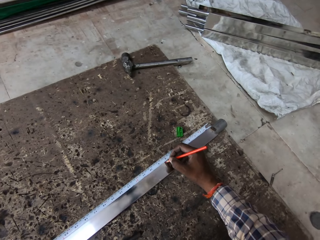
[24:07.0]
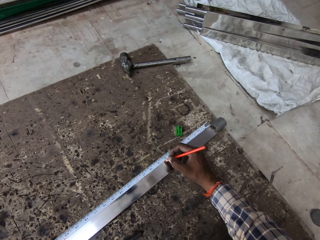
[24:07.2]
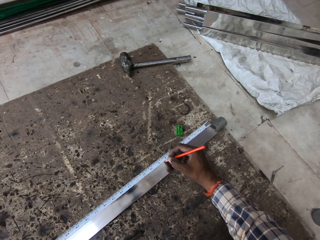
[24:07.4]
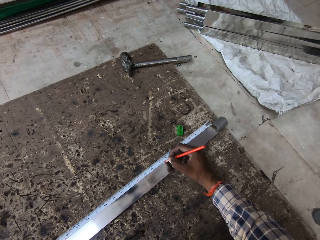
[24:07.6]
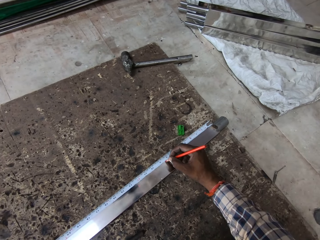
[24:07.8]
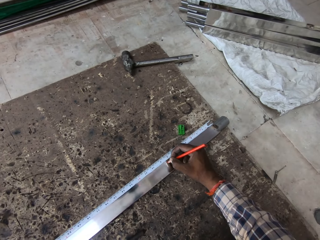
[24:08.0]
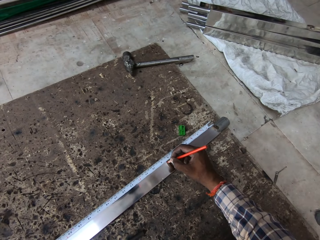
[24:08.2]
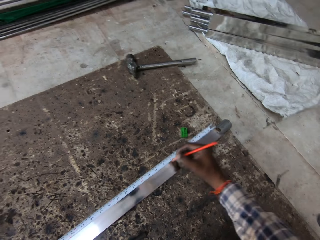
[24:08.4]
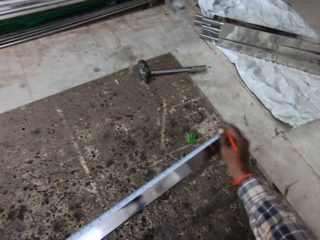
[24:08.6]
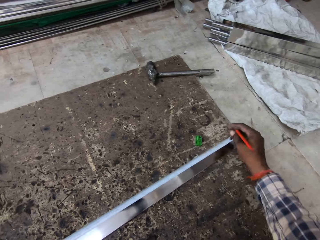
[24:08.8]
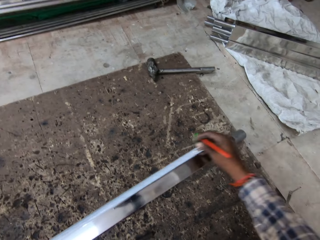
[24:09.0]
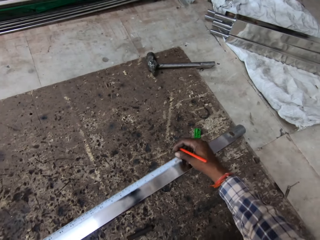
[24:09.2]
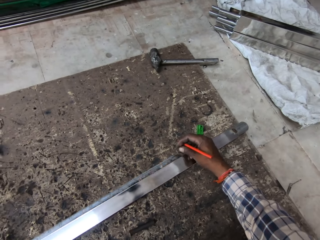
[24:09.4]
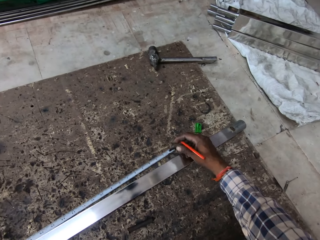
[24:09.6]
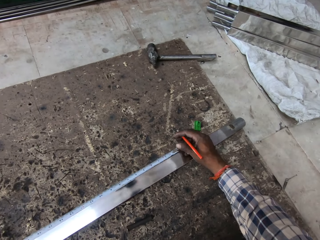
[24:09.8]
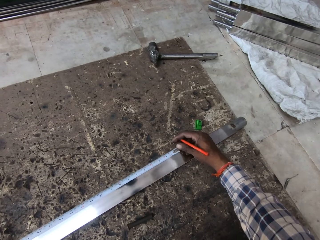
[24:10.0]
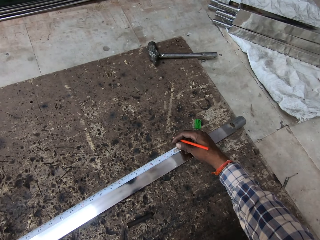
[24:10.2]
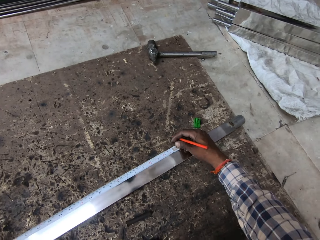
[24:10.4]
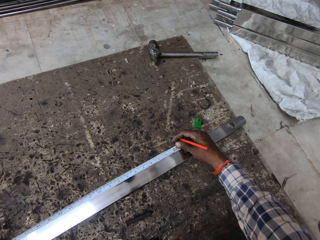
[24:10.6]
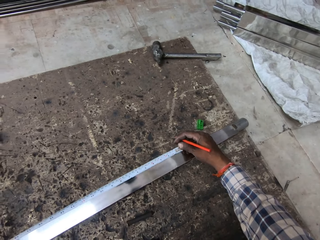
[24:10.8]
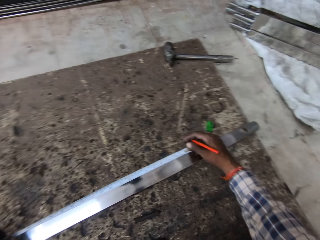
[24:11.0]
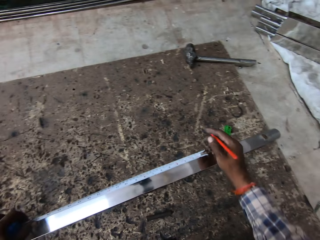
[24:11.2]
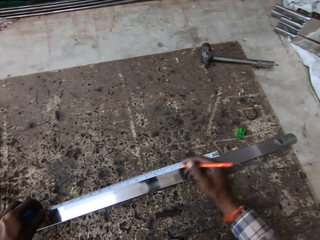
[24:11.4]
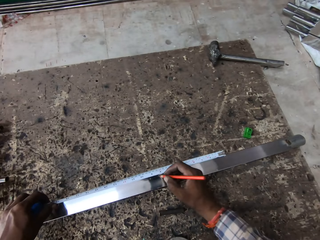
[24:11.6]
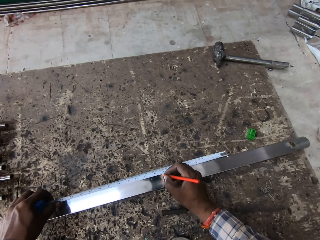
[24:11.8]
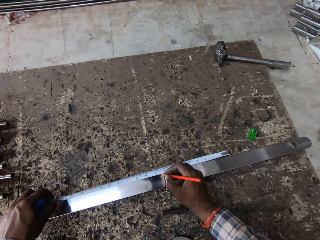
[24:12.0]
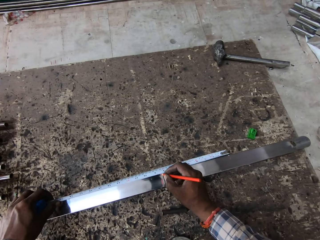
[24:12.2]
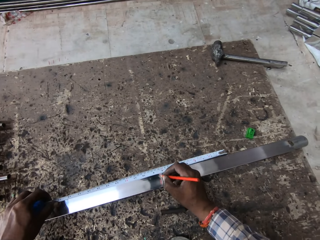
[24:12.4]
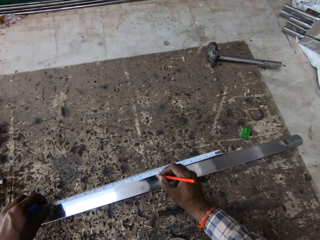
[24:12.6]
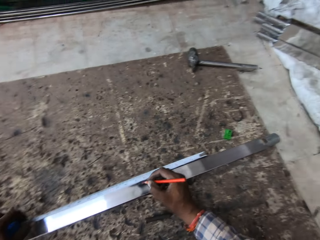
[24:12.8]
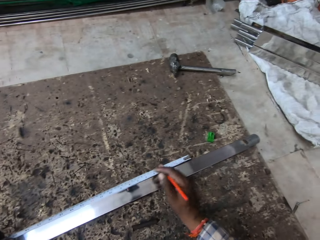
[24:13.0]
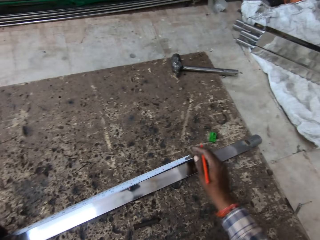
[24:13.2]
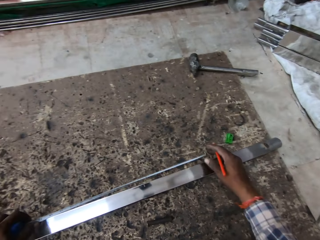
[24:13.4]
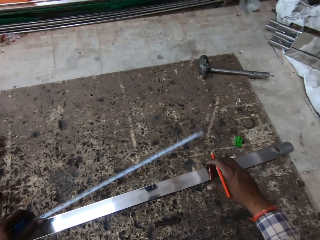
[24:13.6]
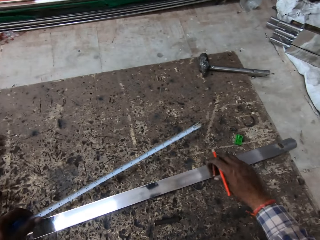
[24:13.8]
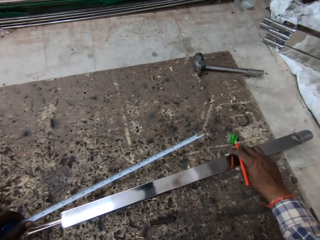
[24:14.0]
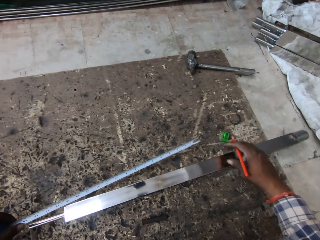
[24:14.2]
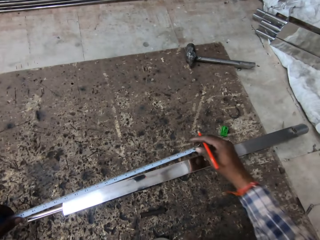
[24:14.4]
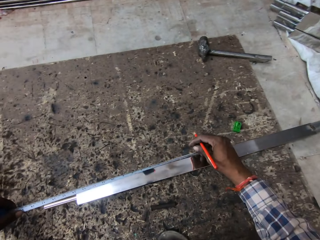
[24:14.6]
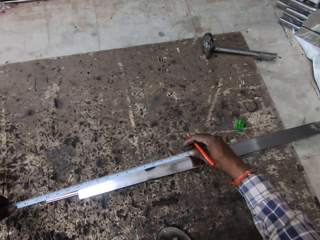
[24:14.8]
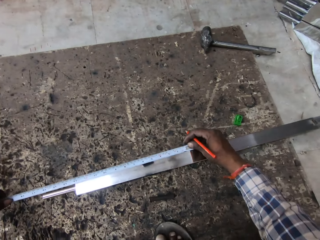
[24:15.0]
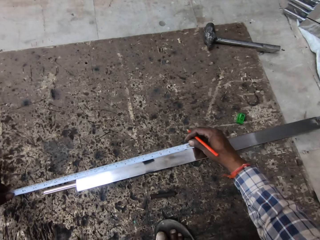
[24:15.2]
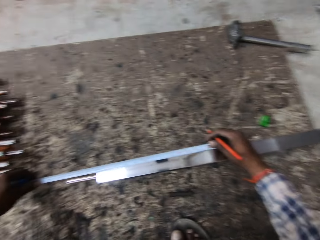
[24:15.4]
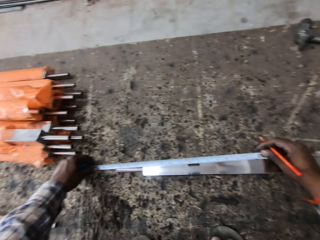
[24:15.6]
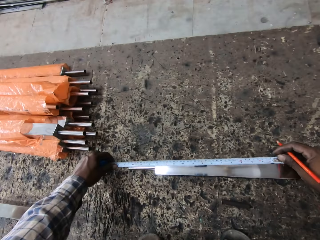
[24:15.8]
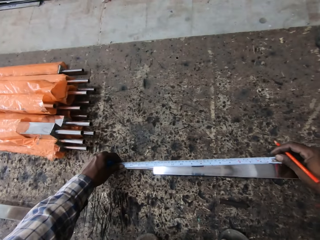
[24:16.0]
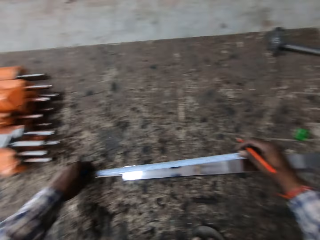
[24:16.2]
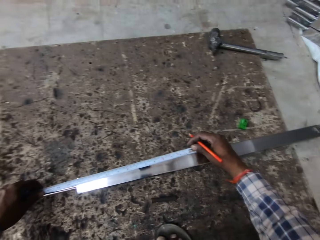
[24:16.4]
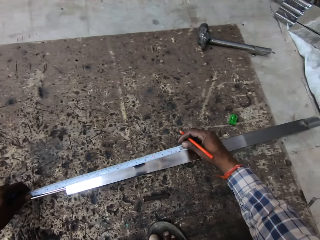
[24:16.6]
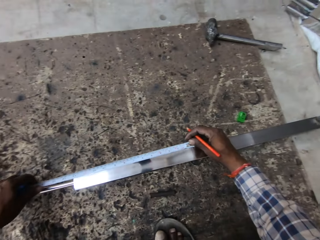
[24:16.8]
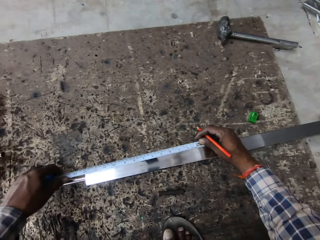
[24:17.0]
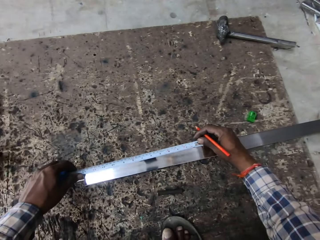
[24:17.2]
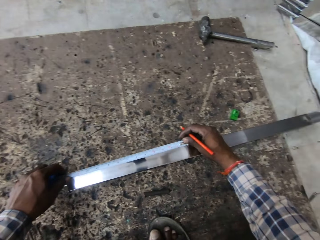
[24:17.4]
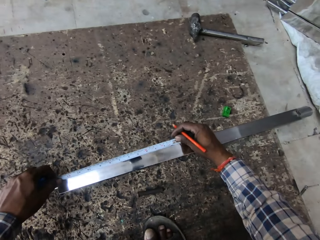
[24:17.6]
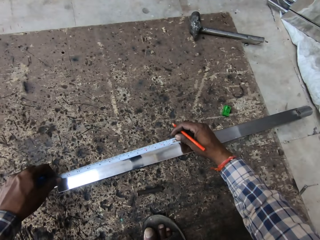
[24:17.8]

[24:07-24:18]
The camera wearer marks a metal with a pencil. They adjust a measuring tape on the metal. They measure the metal. They mark the metal with the pencil. They move the metal on the floor. They measure the metal with the measuring tape.

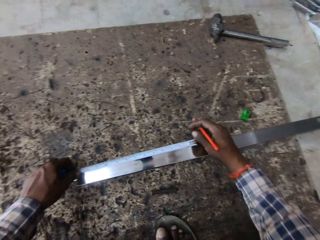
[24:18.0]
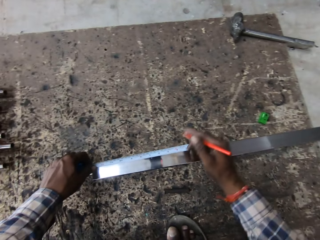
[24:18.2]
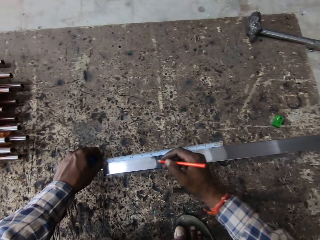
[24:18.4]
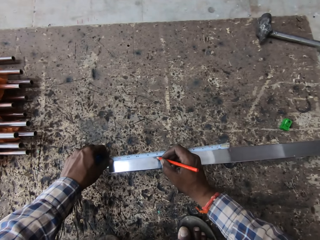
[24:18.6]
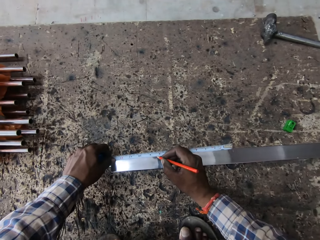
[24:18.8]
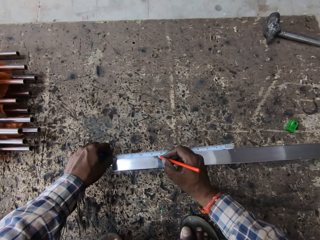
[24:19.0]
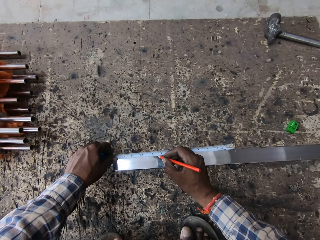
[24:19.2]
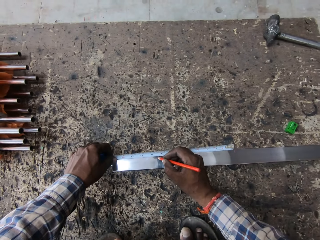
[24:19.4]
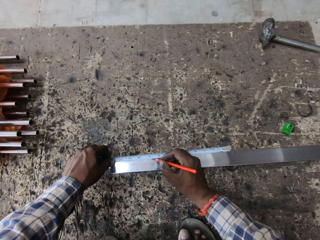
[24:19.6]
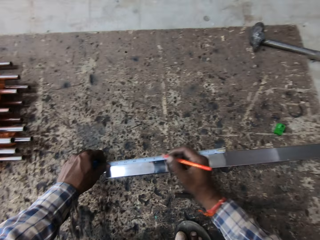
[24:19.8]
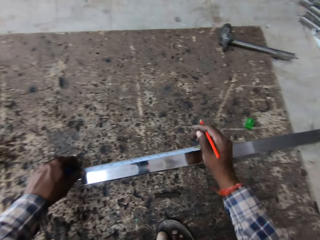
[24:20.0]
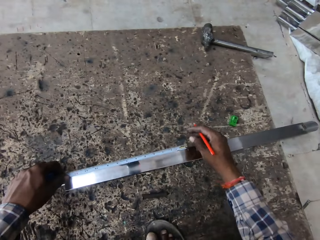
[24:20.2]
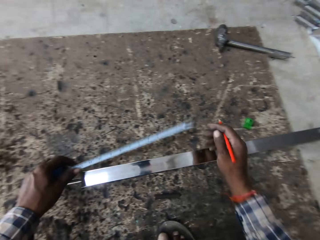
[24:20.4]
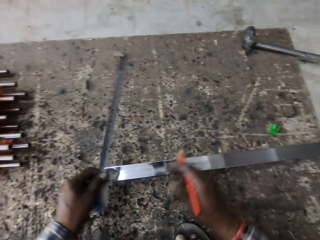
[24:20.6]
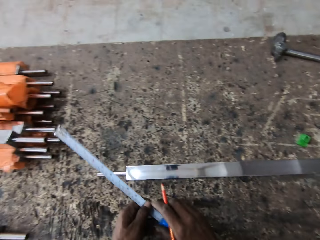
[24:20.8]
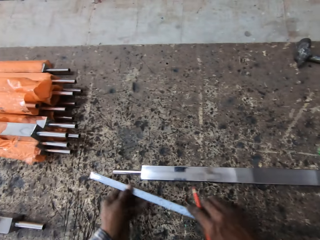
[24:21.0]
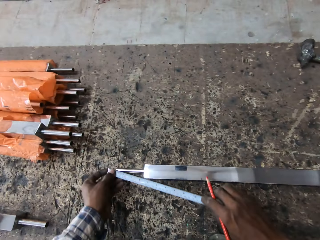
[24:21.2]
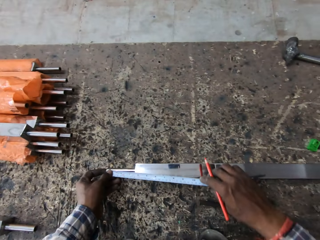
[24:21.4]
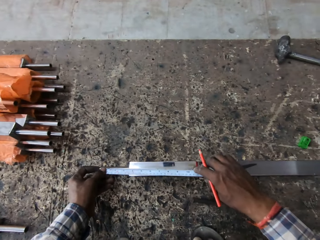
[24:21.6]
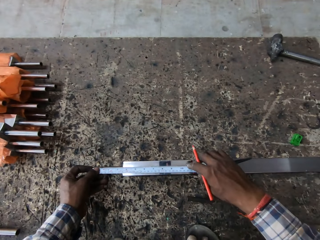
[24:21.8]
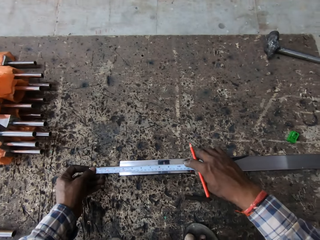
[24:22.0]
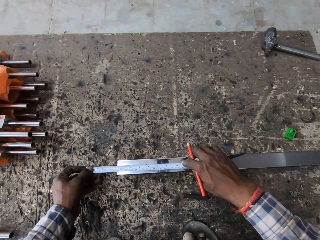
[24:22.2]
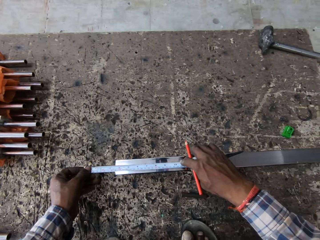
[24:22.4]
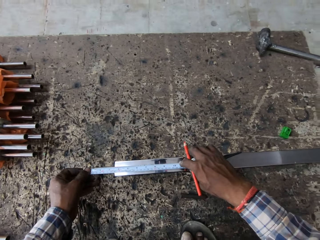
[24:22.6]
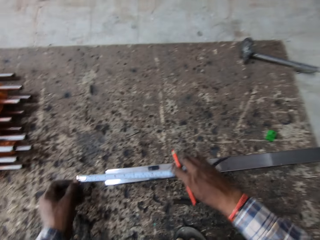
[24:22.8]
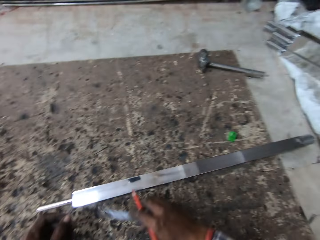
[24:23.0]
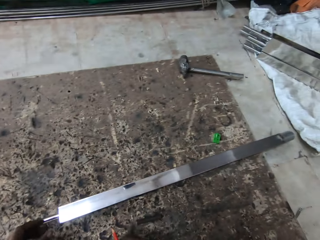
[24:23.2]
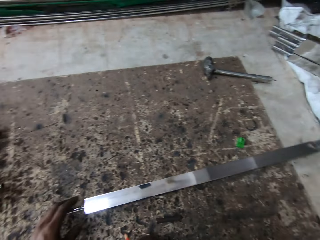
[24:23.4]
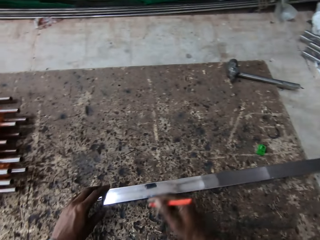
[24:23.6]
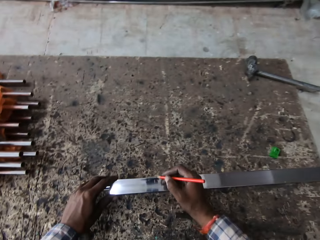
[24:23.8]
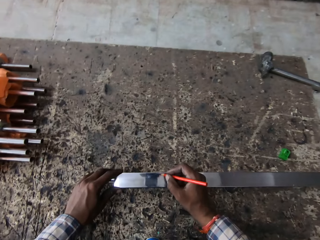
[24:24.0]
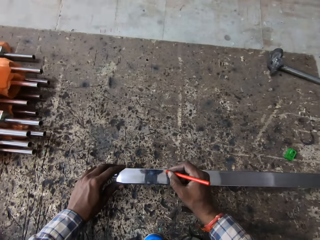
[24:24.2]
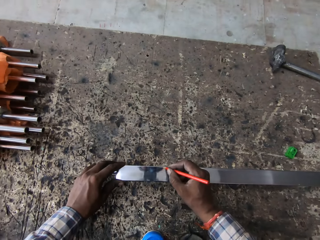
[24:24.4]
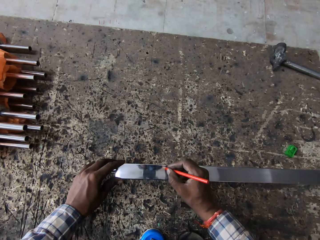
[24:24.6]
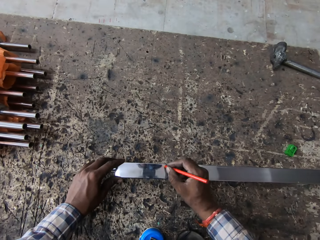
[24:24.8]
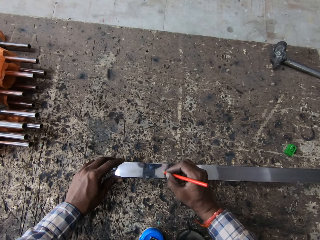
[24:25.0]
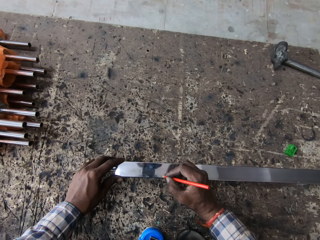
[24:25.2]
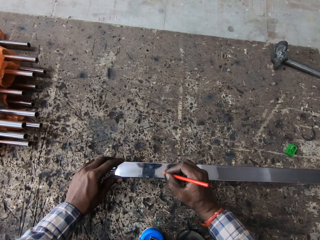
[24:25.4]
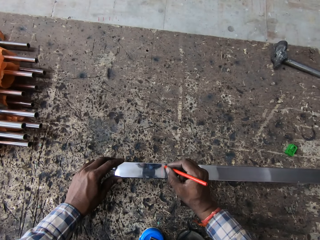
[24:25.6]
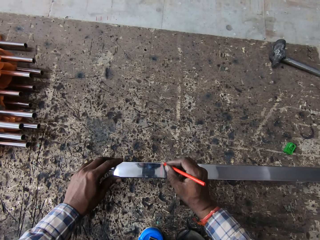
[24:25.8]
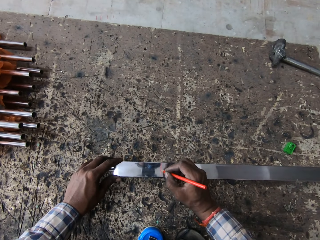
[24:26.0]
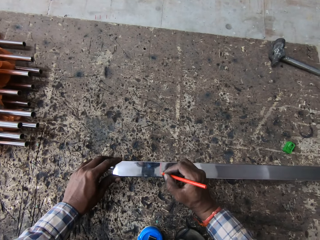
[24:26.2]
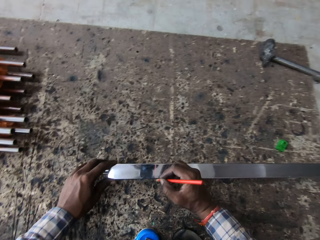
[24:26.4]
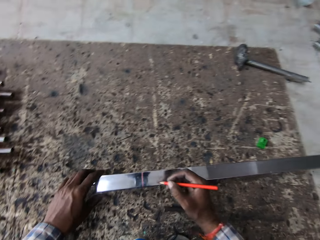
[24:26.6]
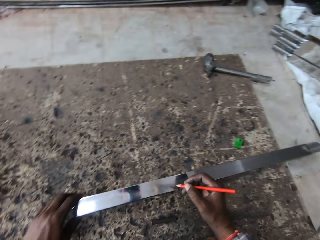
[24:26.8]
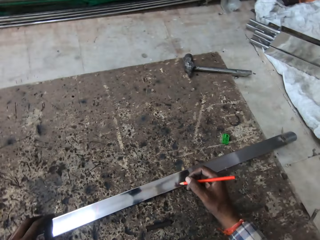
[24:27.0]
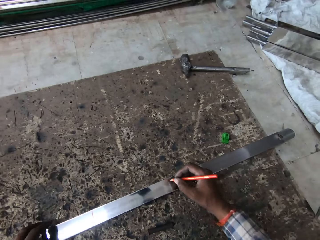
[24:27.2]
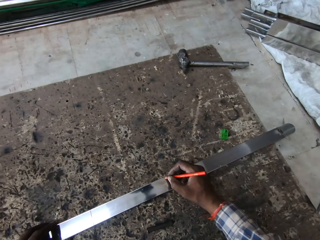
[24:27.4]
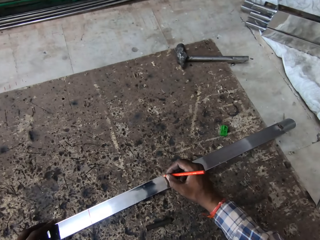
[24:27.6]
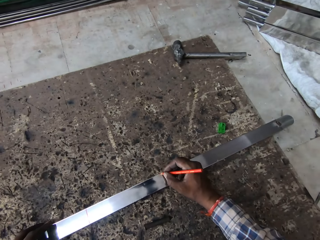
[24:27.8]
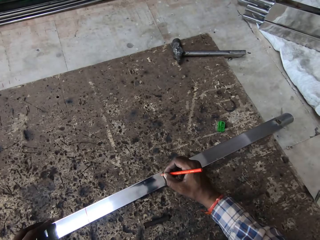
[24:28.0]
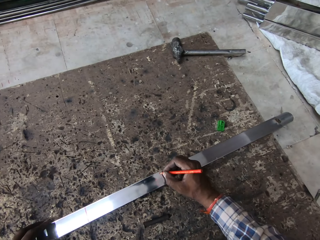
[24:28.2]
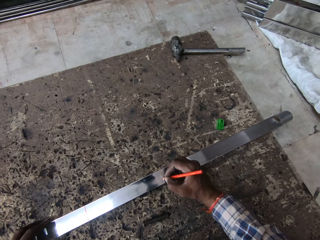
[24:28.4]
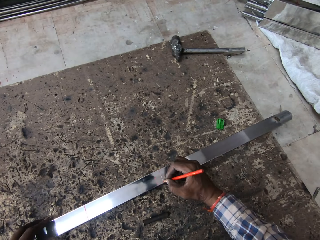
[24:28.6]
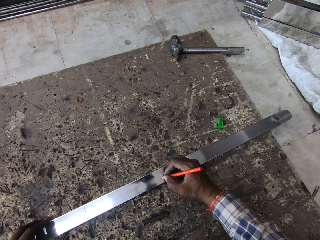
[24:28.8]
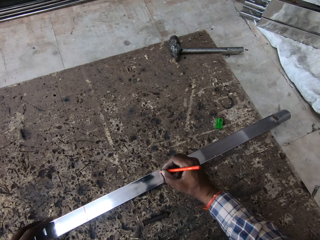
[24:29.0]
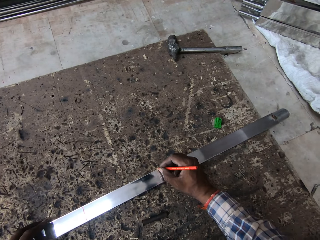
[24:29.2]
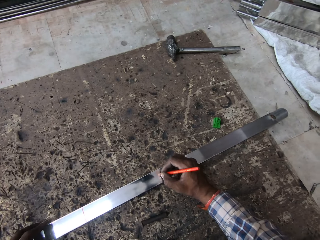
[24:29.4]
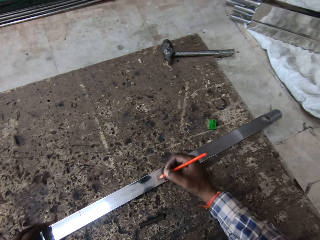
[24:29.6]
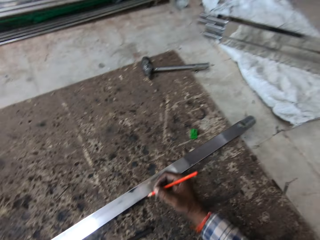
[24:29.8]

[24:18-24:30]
The camera wearer marks a metal with a pencil. They turn the measuring tape around. They measure the metal with the measuring tape. They drop the measuring tape. They draw a line on the metal with the pencil. They draw a line on the metal again.
